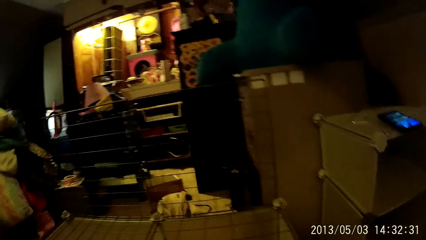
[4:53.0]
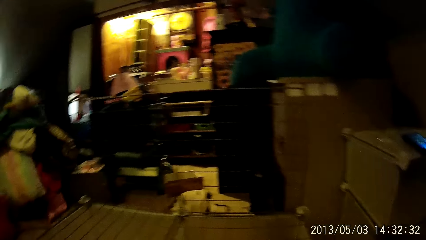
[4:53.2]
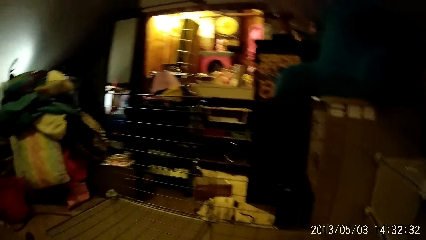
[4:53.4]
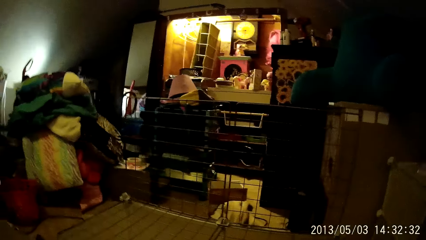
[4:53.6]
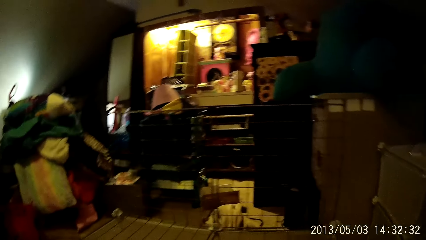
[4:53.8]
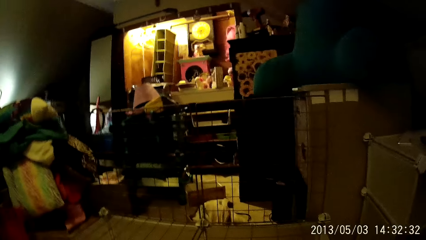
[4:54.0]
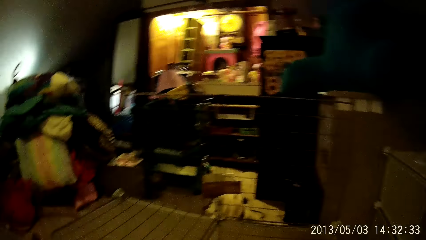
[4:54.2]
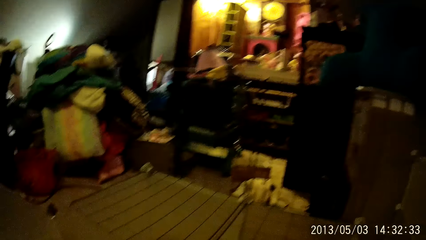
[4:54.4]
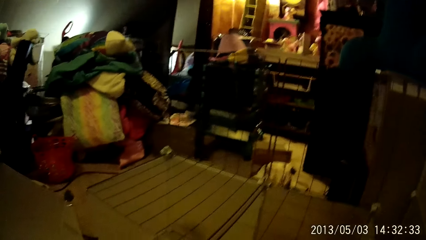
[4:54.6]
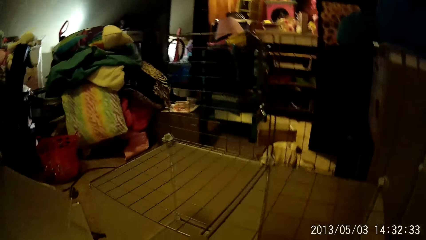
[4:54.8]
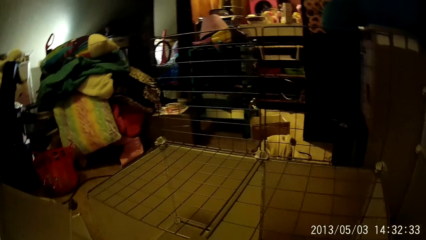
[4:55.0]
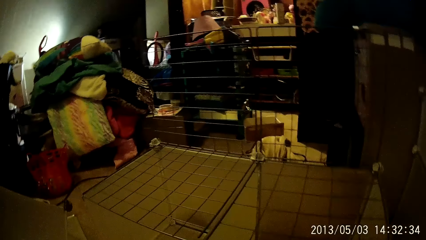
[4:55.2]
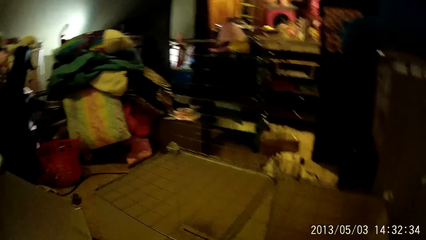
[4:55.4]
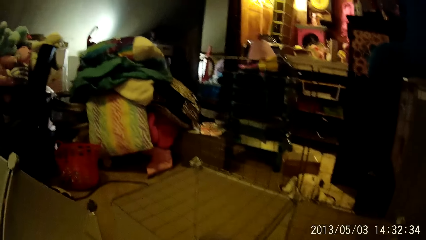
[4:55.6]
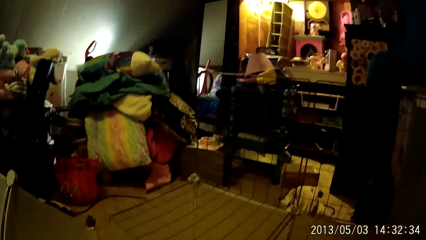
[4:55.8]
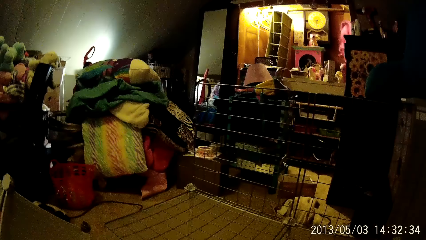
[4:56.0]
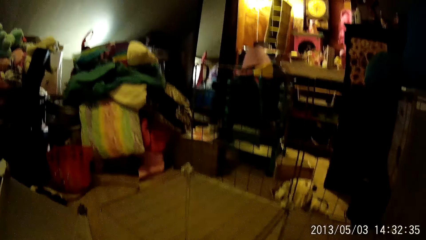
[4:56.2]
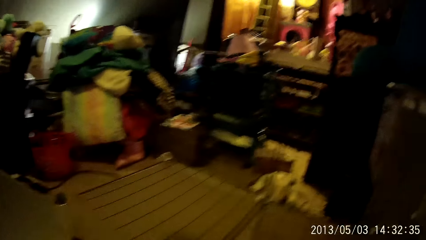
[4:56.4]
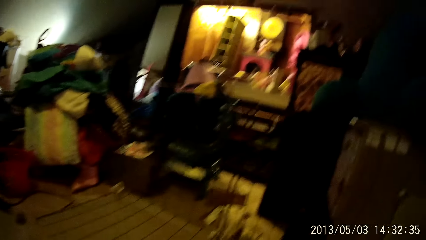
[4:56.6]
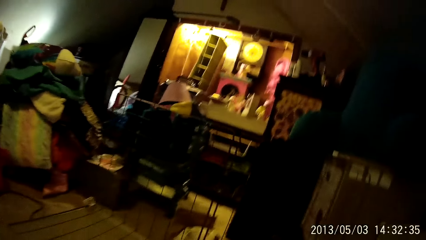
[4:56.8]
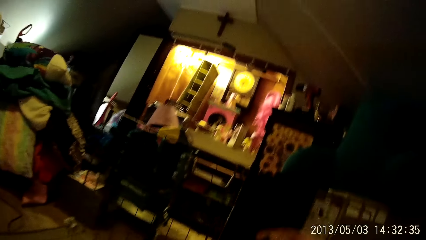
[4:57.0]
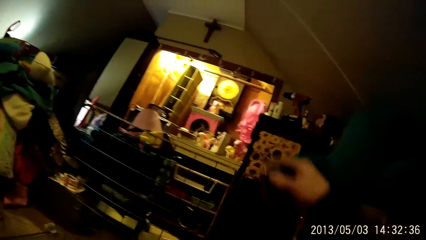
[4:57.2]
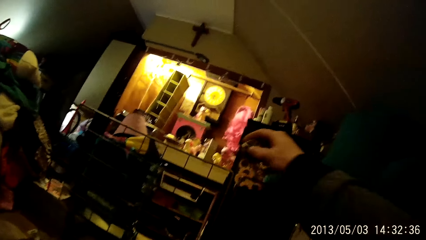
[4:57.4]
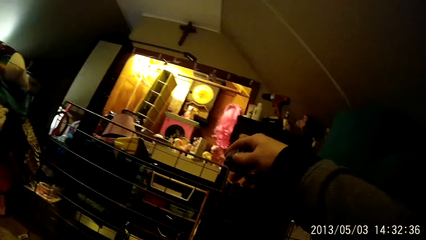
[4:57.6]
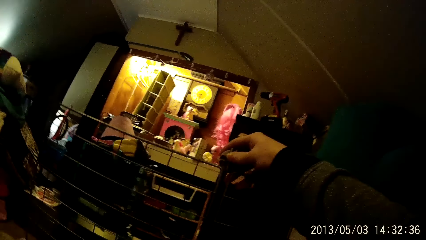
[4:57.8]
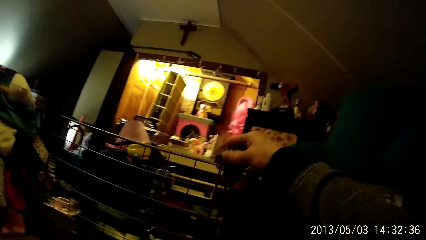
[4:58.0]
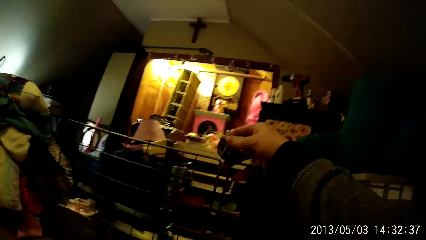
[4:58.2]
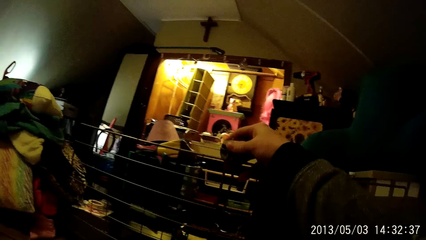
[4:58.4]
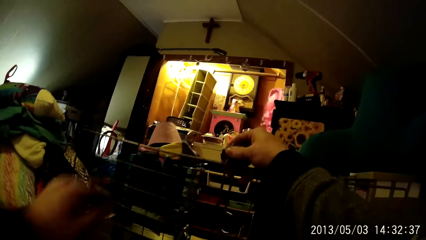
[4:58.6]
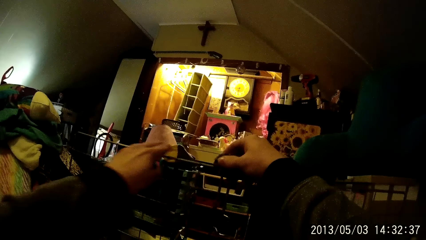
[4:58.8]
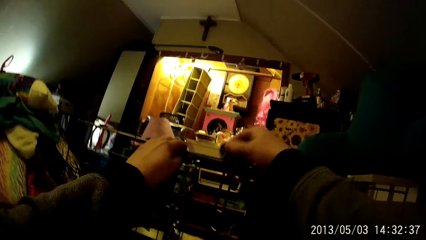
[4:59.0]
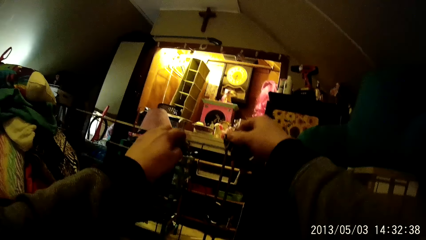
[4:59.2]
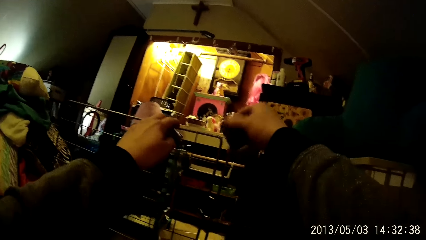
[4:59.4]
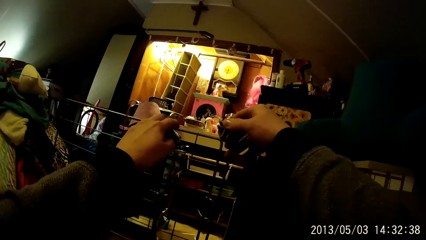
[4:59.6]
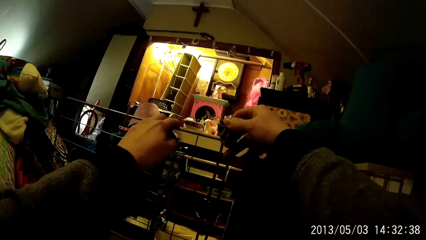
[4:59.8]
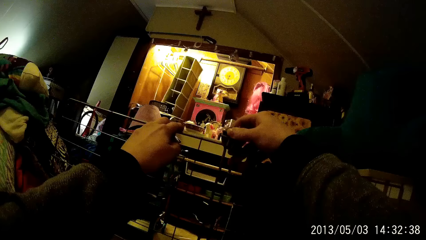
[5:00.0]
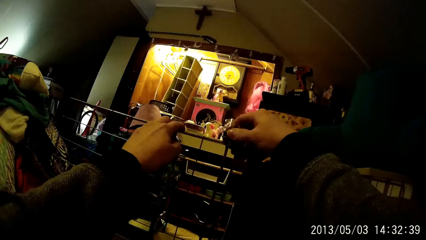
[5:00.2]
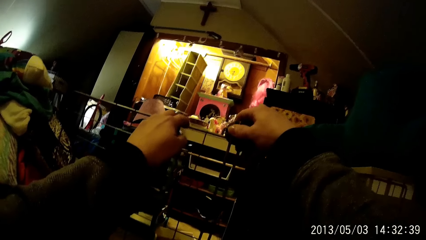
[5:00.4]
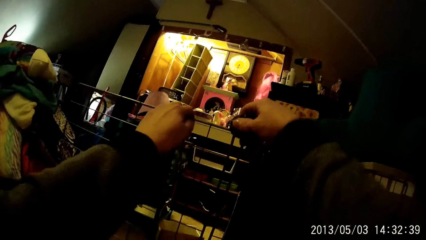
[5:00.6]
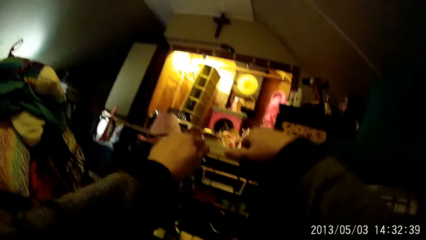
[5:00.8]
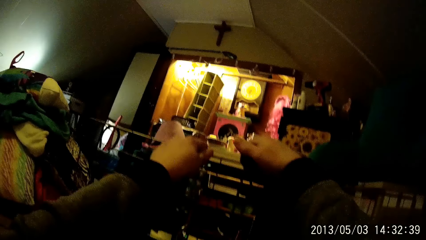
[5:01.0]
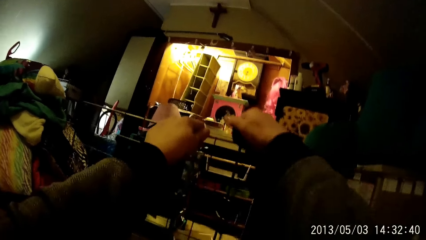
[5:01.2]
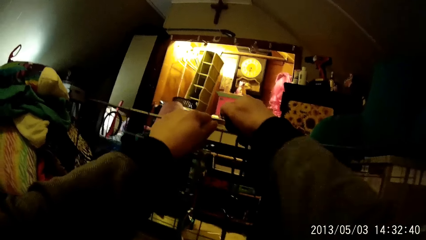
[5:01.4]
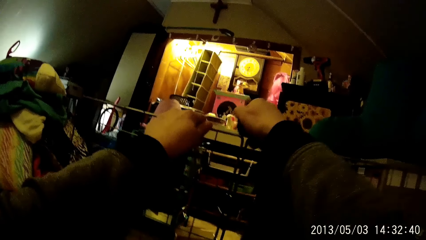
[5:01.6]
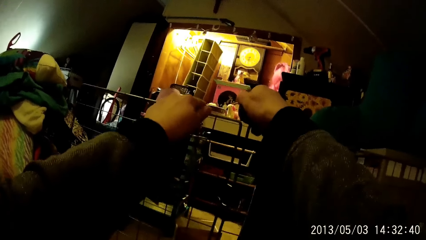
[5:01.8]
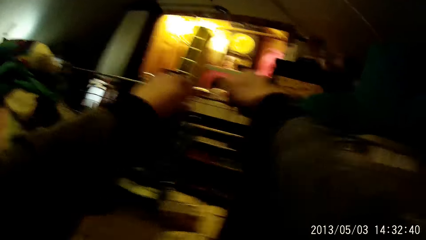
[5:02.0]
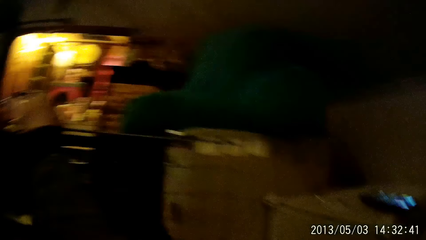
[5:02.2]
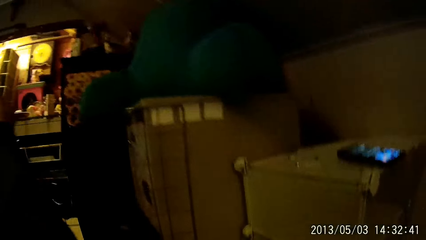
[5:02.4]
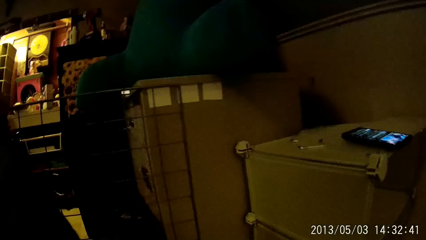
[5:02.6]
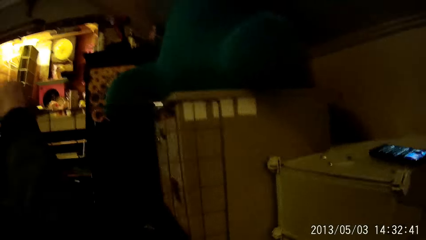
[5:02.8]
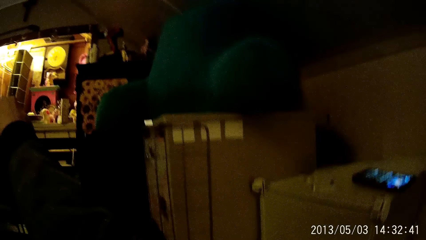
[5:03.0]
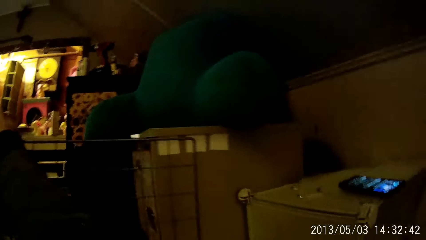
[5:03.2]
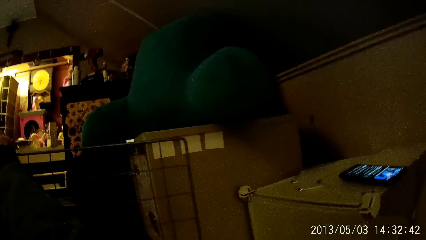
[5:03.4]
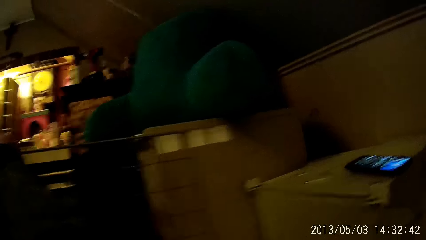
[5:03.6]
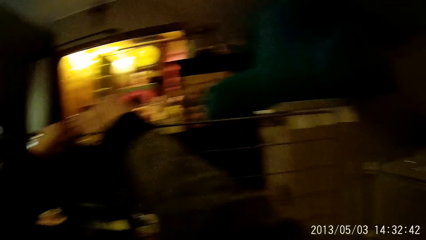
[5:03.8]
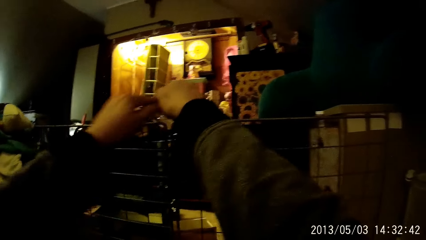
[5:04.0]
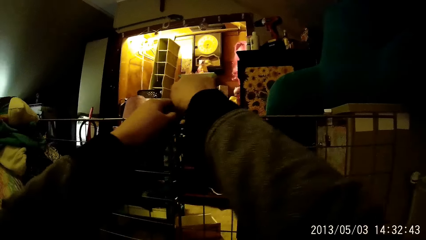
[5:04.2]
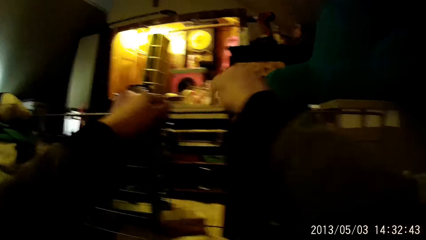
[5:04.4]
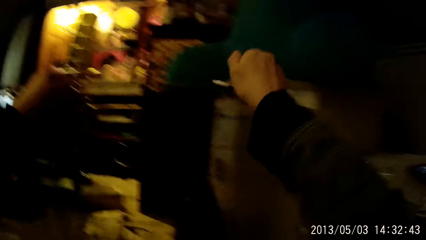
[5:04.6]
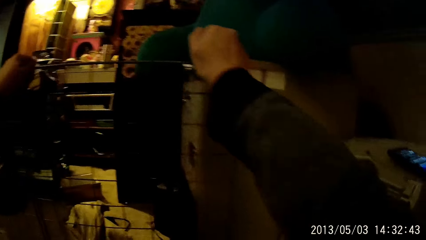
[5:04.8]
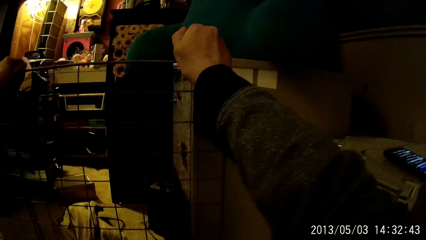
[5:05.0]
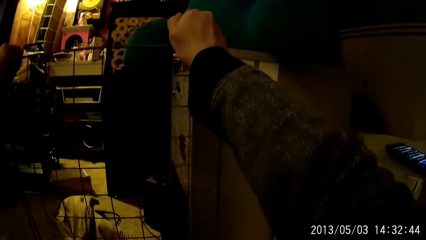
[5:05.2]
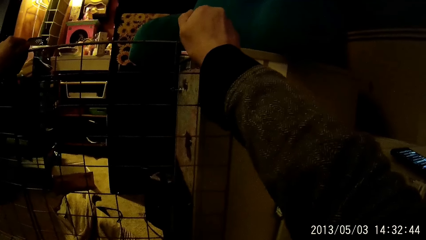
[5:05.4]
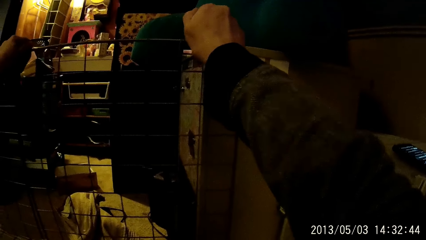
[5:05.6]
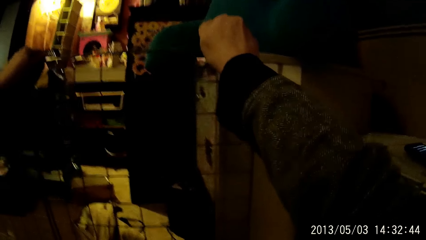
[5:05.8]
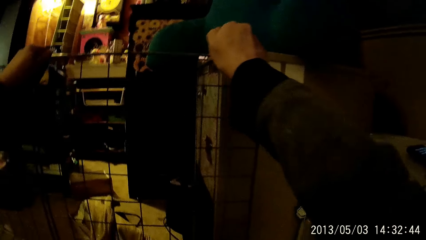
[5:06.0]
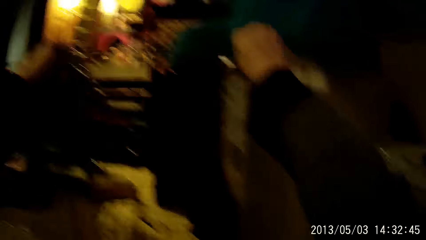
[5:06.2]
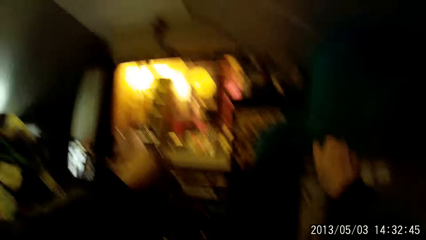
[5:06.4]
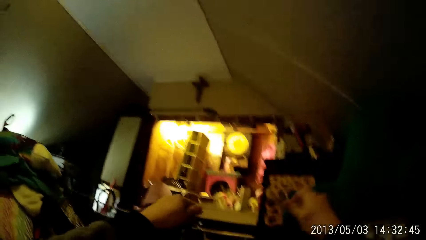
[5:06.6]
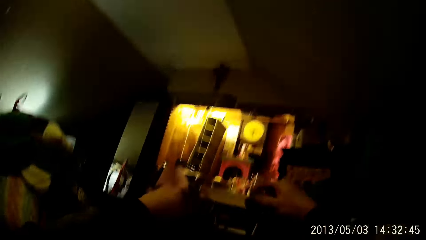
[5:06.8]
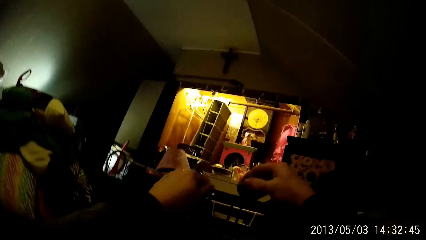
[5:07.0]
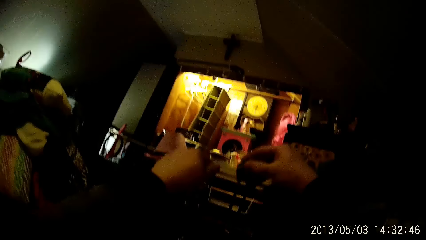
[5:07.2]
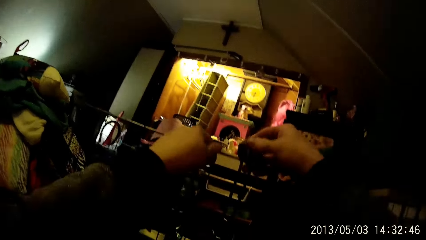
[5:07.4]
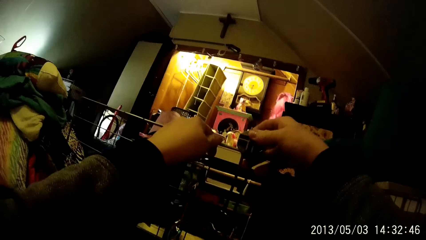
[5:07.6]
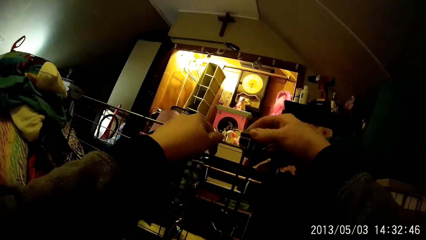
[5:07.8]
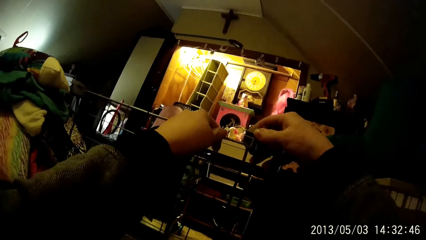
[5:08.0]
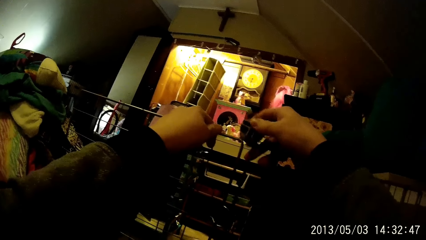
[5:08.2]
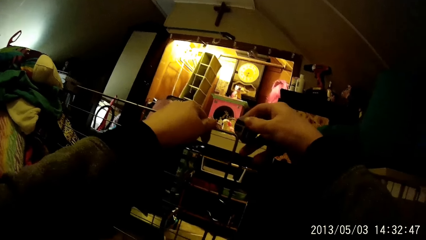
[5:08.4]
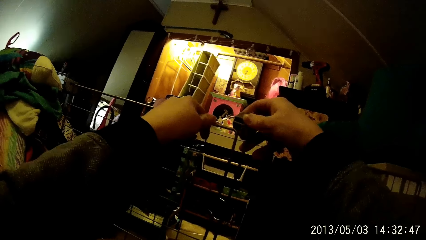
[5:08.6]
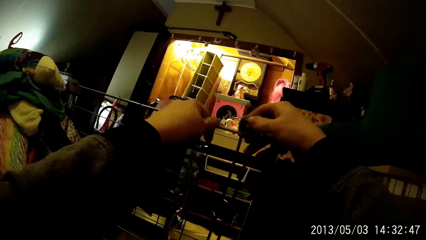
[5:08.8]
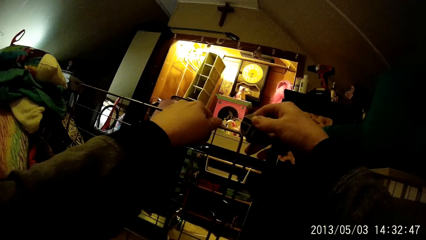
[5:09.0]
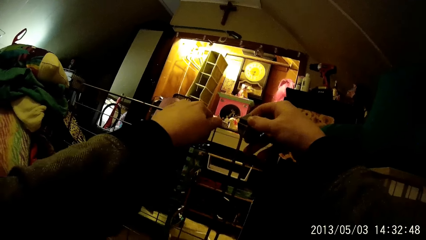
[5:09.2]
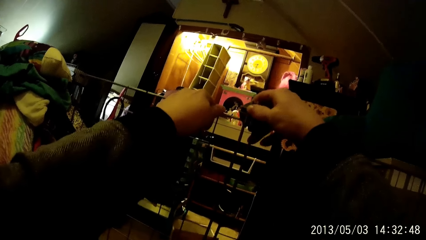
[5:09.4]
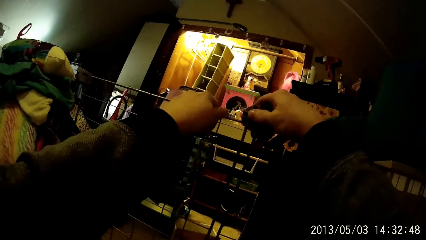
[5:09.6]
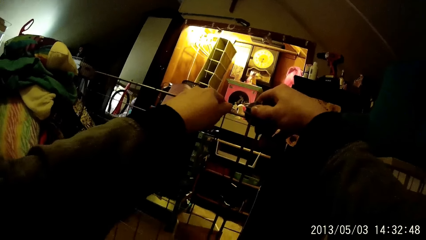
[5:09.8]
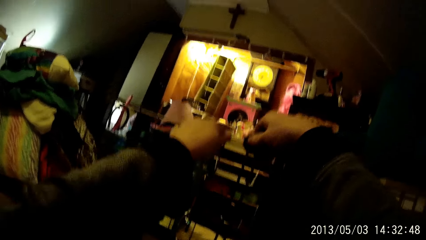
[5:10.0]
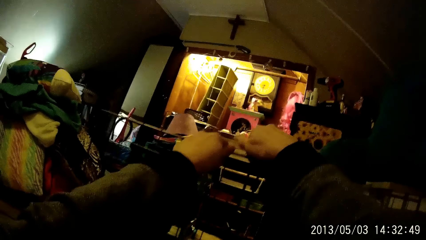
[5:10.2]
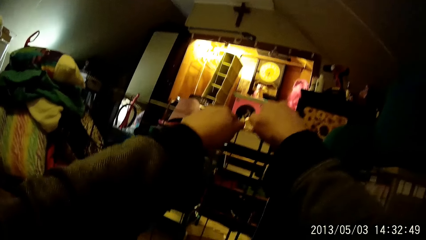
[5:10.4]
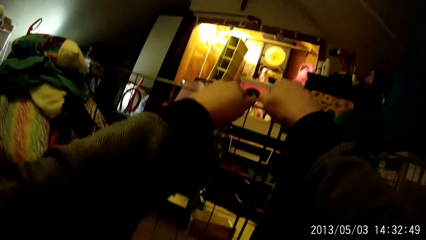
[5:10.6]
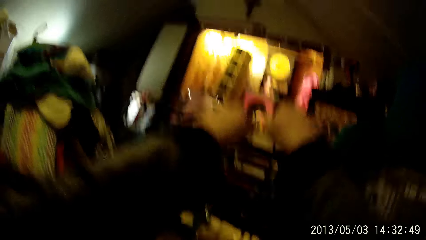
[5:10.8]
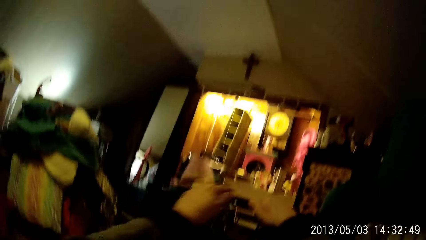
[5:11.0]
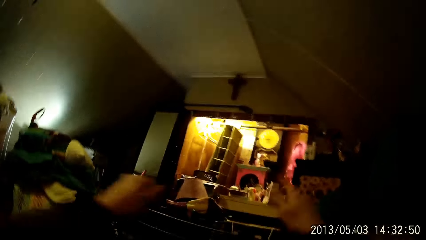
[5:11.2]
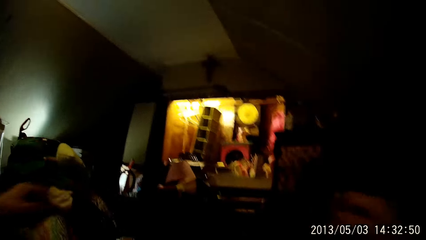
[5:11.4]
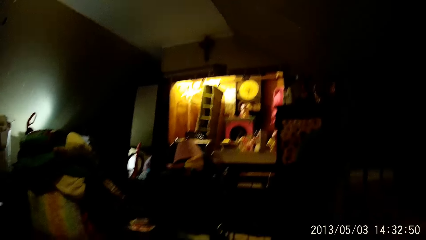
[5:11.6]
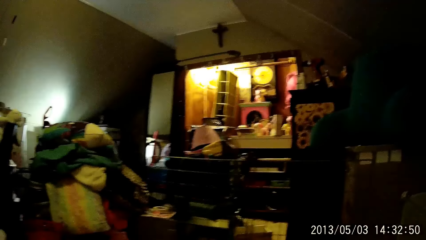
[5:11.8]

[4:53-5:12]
The camera wearer fixes the grill metal. They clip the rack skeletal frames with a clip.
